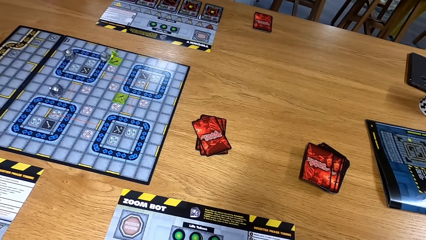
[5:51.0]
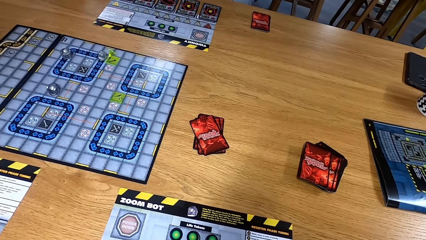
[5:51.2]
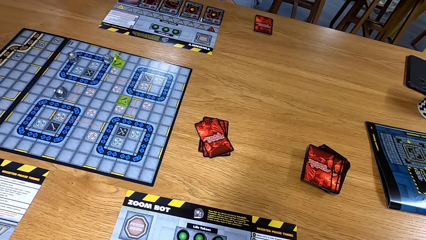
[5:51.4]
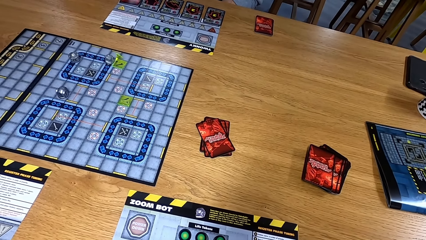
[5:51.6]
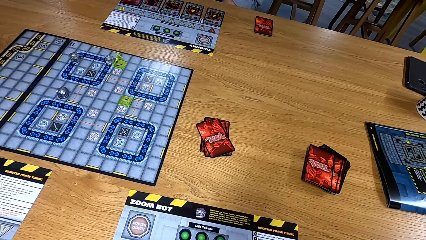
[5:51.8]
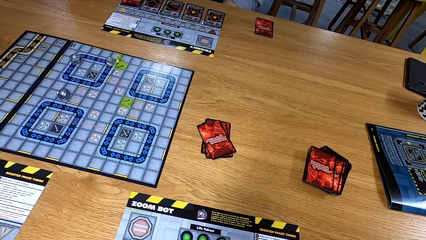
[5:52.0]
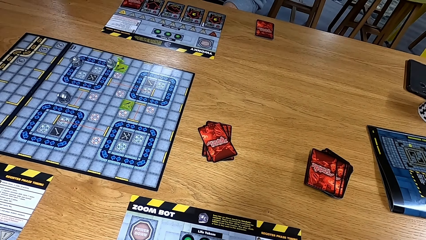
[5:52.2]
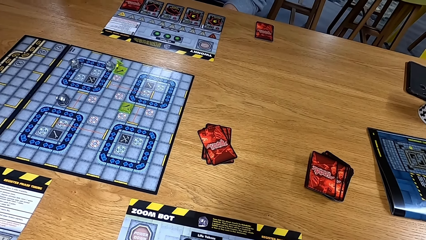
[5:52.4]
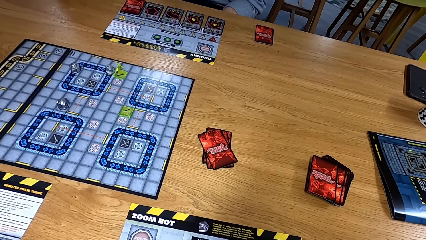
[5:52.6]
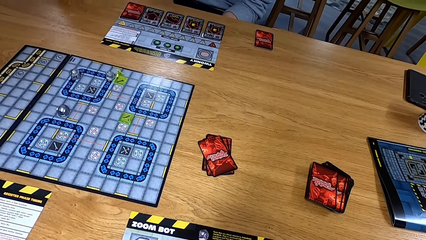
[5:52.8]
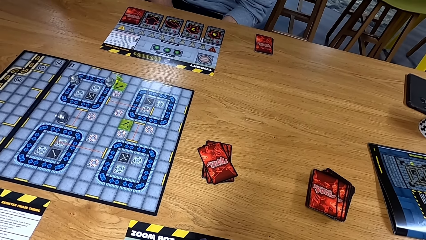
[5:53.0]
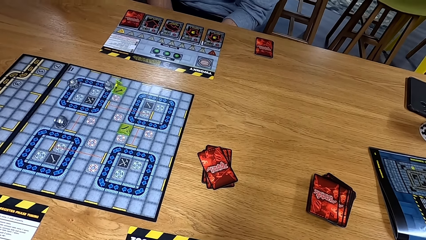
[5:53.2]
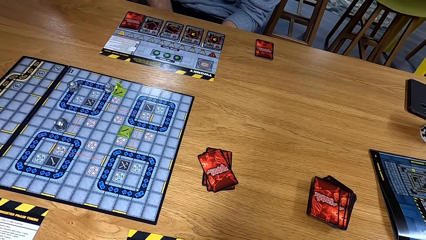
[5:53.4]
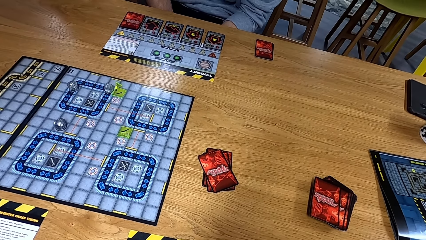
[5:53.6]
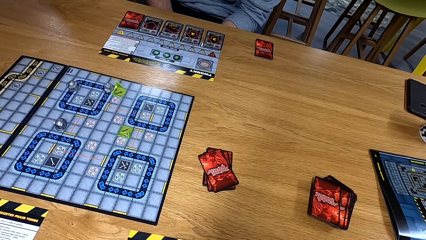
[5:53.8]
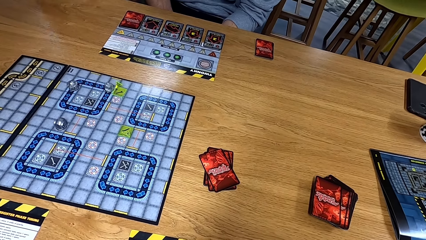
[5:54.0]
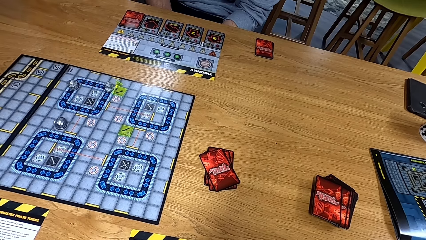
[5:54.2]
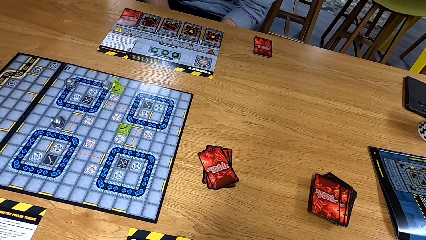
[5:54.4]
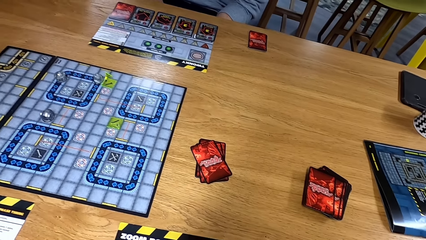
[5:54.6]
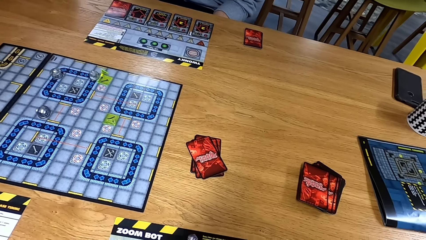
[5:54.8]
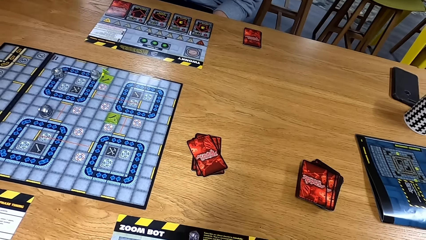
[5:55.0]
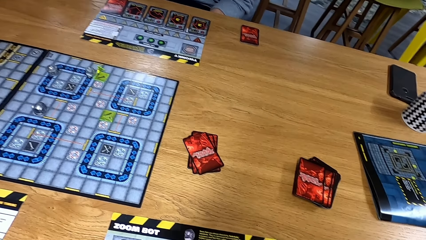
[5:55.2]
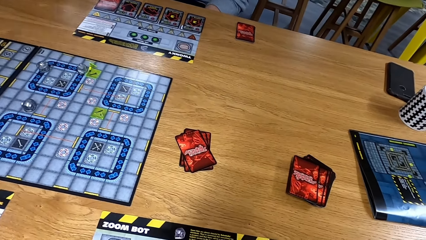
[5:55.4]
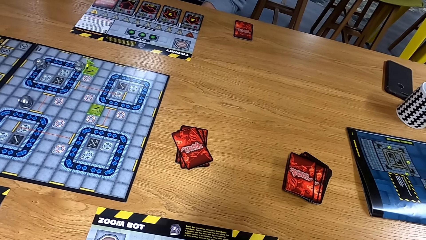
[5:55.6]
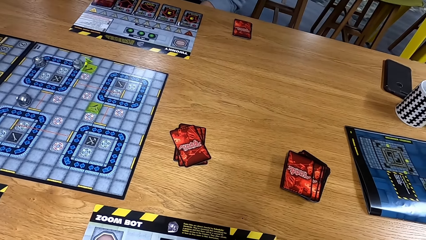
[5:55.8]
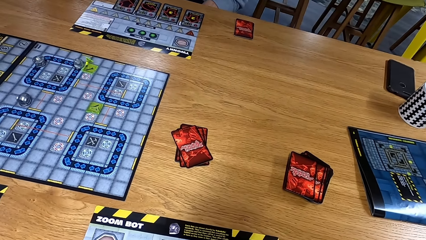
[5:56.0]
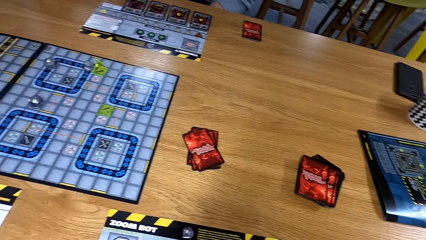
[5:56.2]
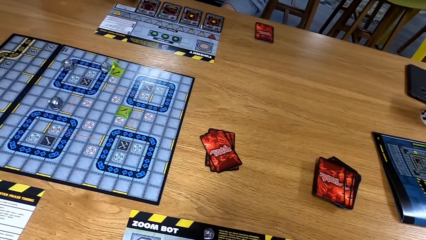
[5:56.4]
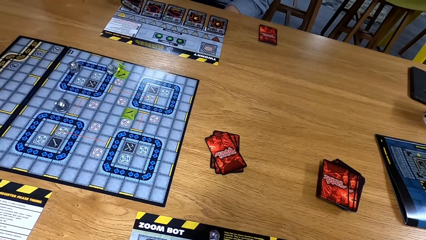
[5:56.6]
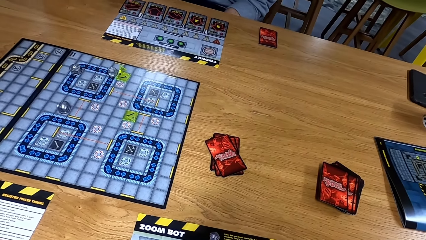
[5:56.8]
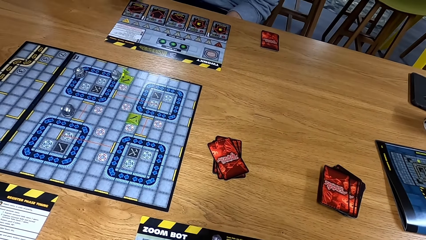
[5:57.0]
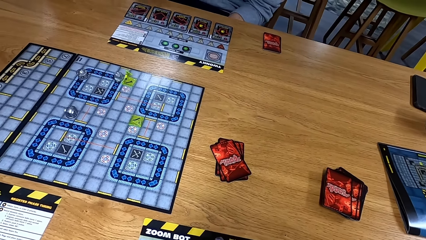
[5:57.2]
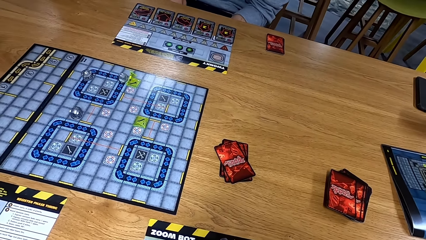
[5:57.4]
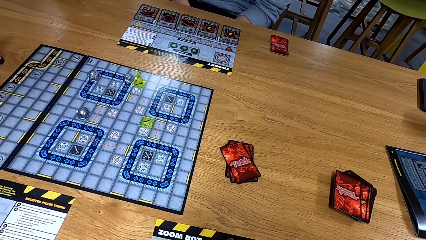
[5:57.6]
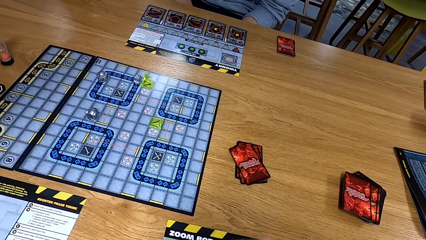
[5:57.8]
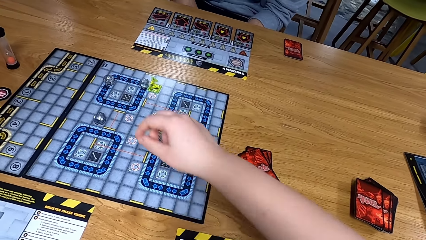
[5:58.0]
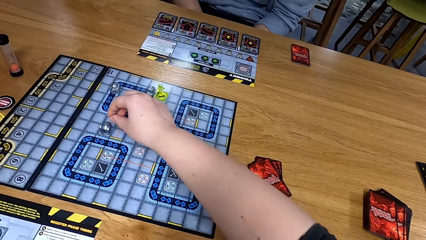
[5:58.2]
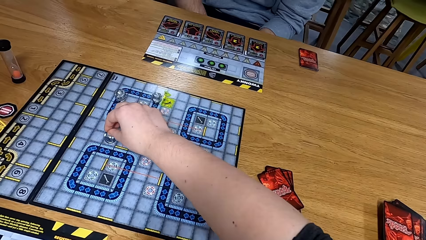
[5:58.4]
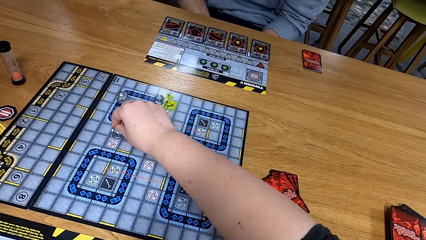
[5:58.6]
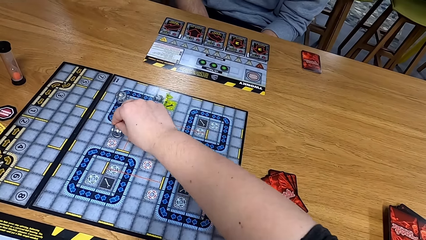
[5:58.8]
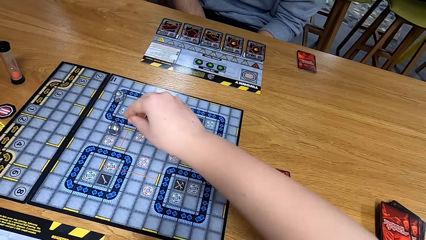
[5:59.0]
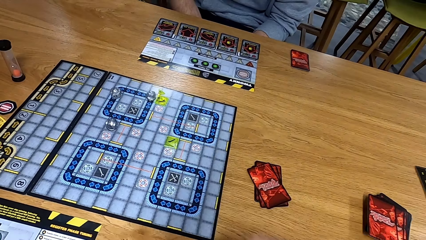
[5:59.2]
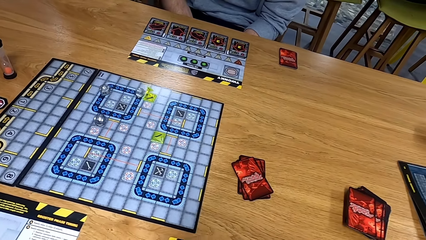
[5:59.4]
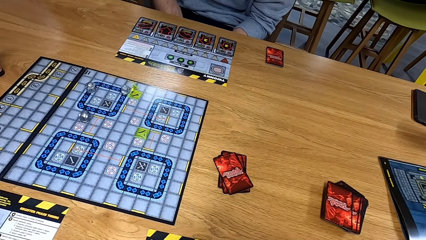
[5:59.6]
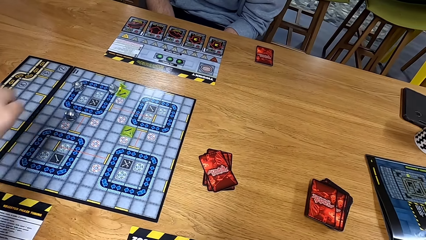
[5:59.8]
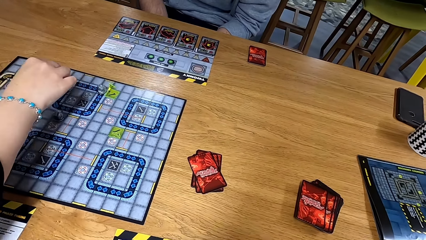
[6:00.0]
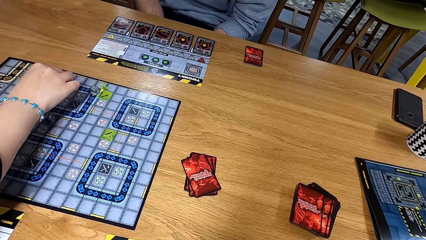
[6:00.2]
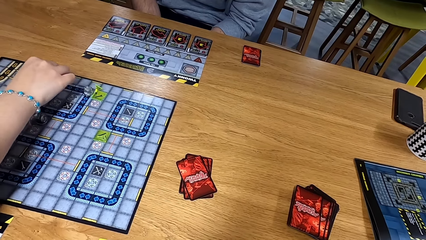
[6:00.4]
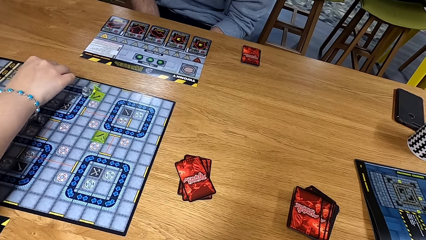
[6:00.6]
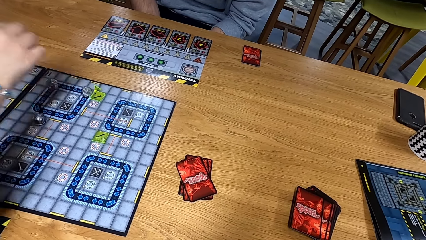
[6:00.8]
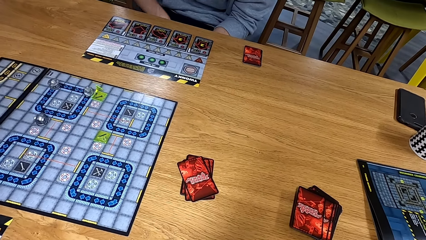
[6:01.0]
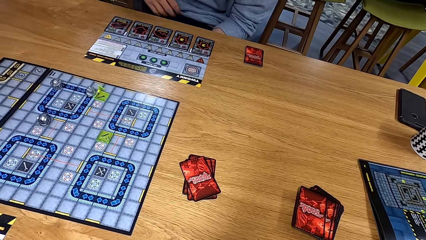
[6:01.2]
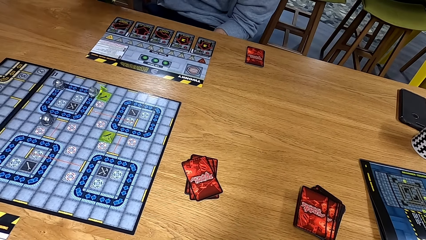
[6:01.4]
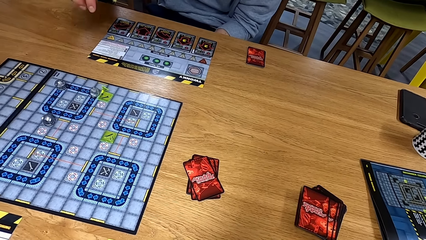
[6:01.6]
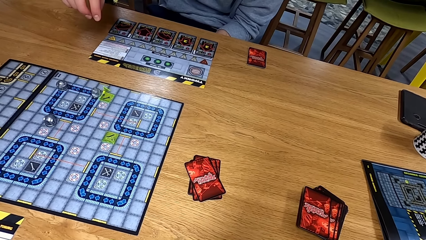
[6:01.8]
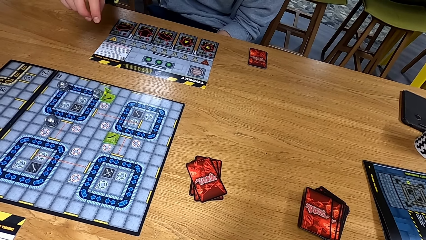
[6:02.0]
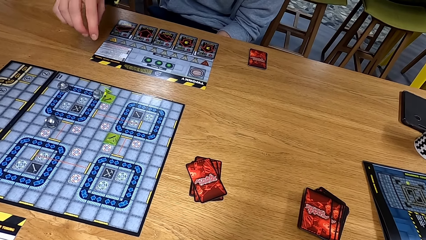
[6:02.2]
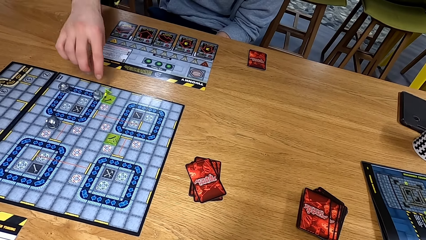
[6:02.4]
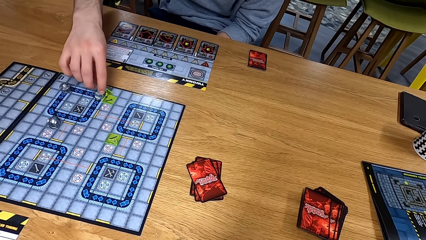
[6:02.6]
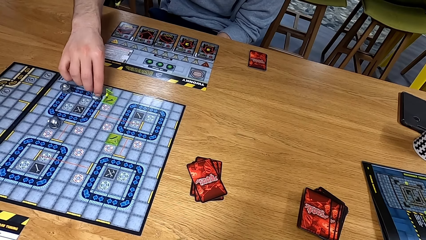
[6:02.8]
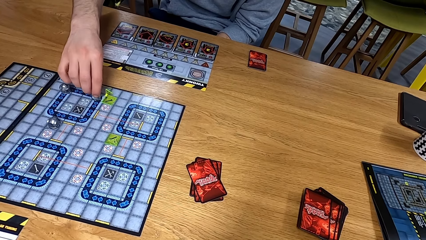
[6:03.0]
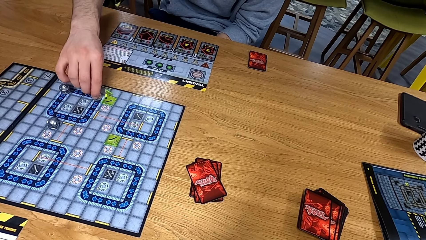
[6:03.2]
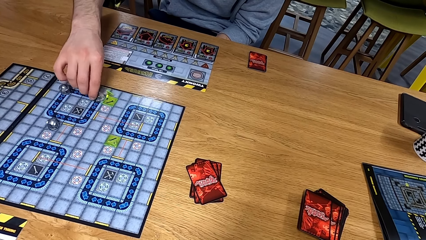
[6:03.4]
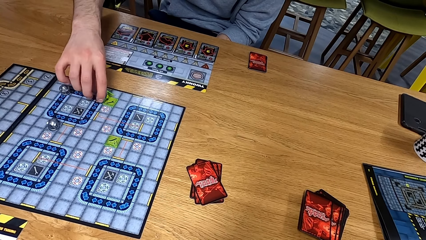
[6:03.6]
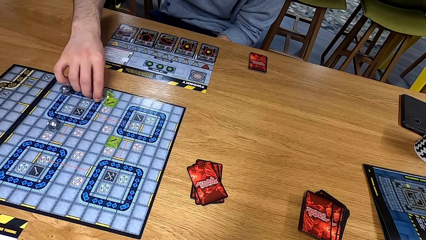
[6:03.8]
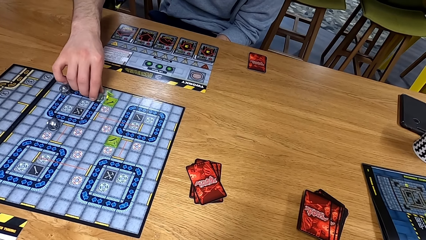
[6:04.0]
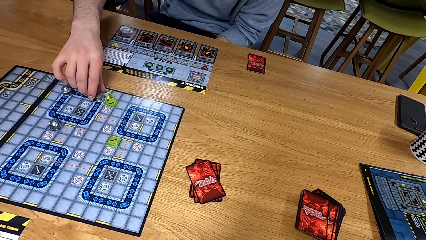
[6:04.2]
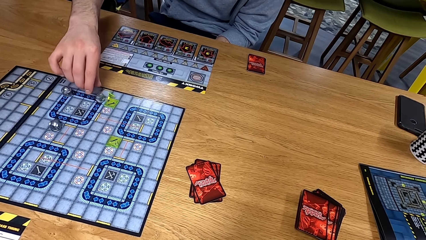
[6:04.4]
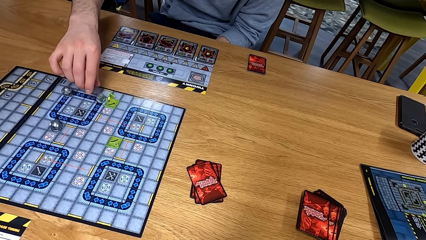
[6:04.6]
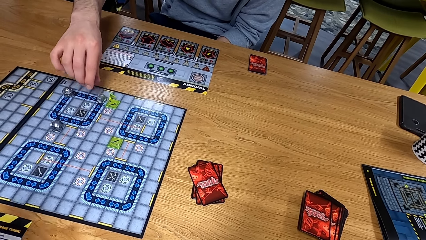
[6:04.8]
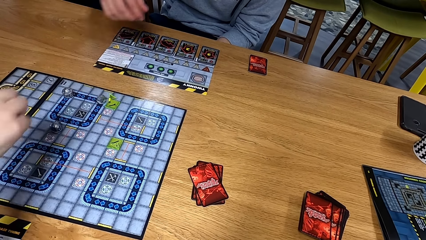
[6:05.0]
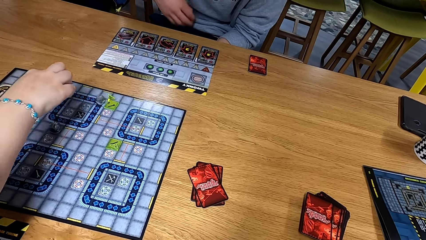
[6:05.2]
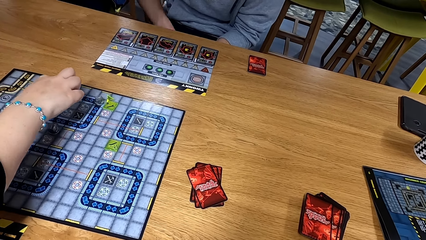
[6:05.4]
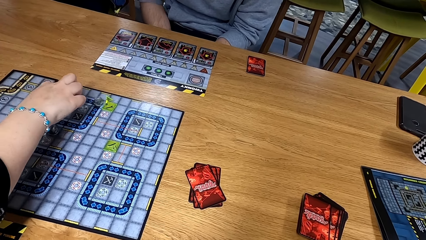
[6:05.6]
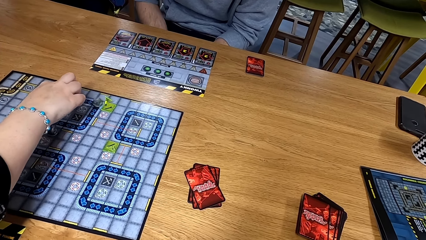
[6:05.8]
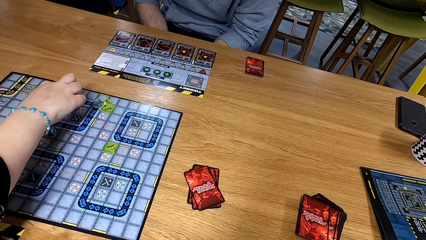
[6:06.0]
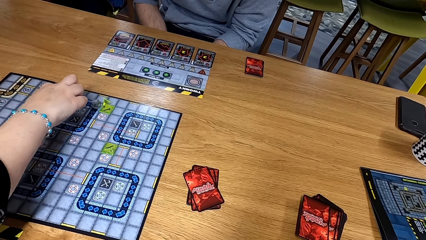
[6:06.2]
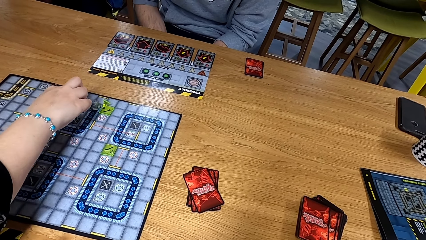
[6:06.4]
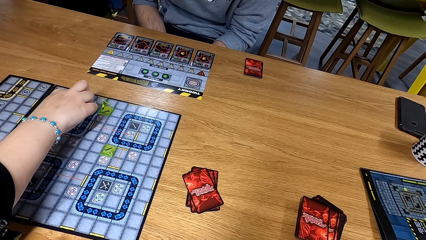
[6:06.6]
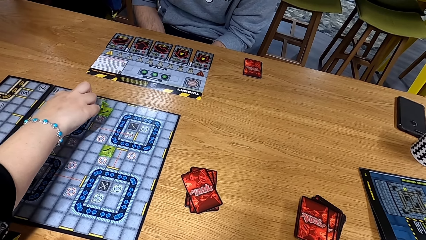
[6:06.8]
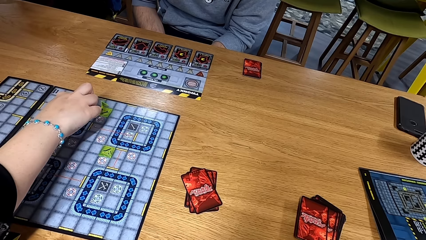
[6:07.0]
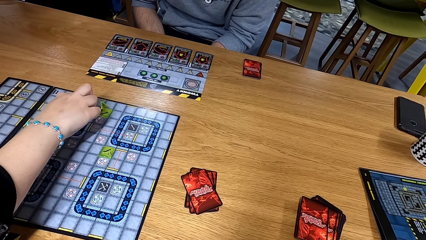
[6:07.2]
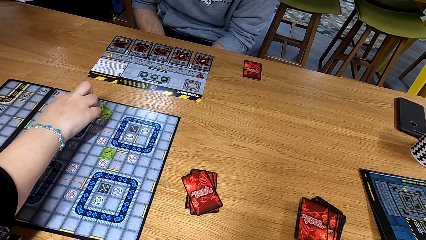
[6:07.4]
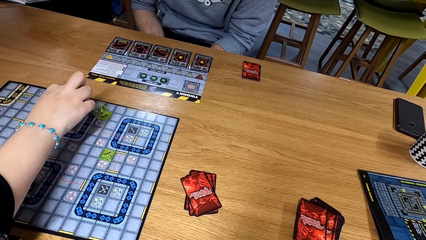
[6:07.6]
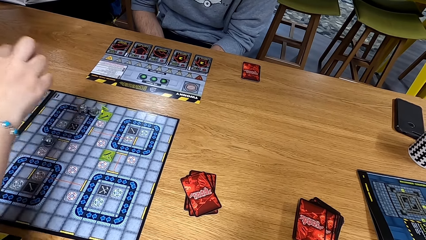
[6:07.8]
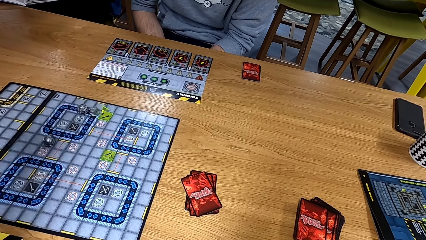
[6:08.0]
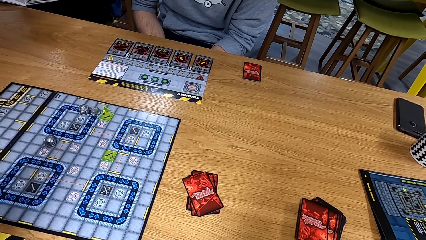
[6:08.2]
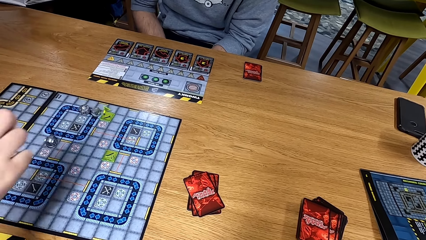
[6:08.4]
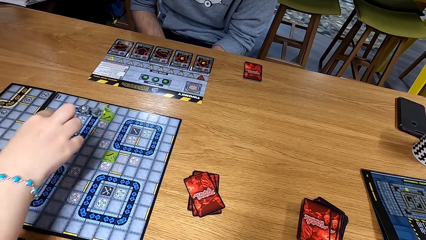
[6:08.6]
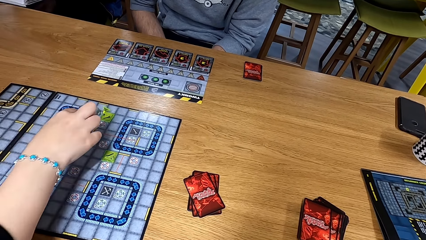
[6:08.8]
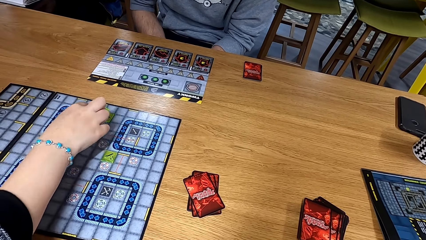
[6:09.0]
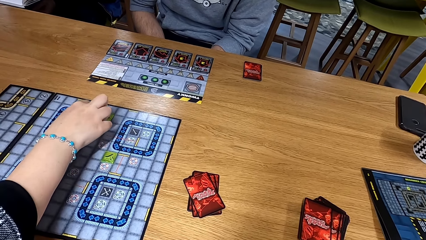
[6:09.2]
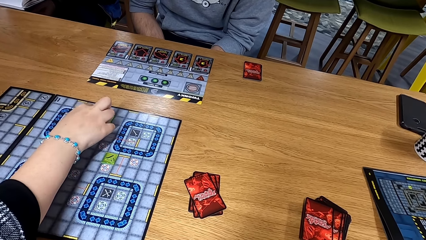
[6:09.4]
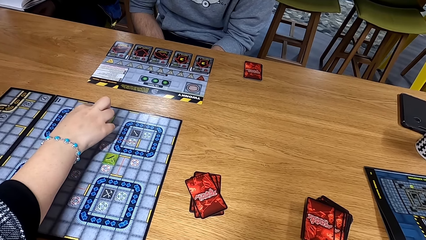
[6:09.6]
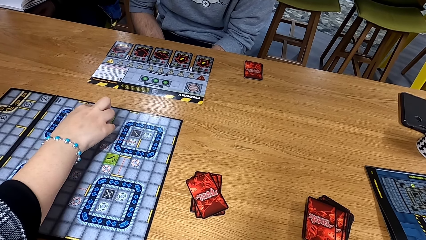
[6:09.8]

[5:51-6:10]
The camera wearer looks at the table. They move a dice and play. A man moves a dice. Another man plays. A third man plays and moves a dice. The second man moves a dice and plays.
